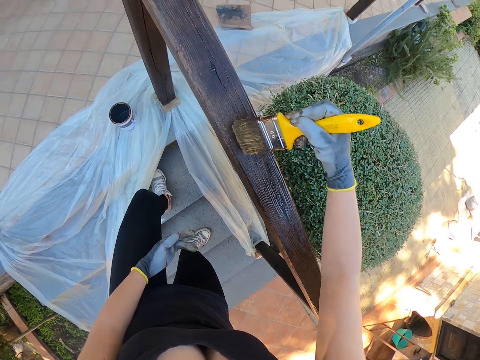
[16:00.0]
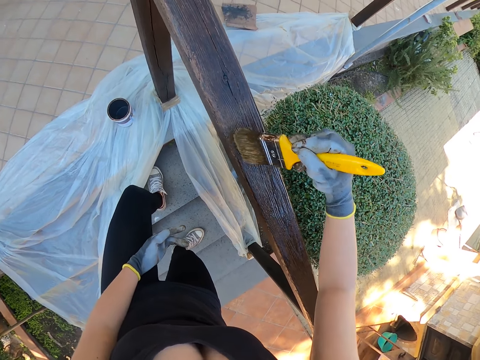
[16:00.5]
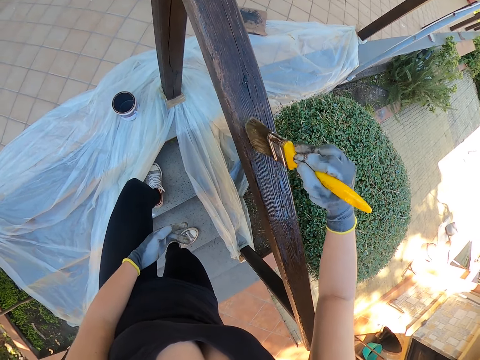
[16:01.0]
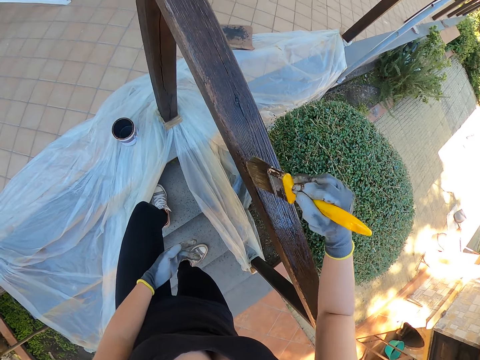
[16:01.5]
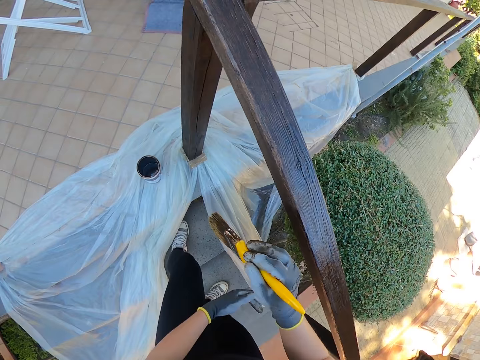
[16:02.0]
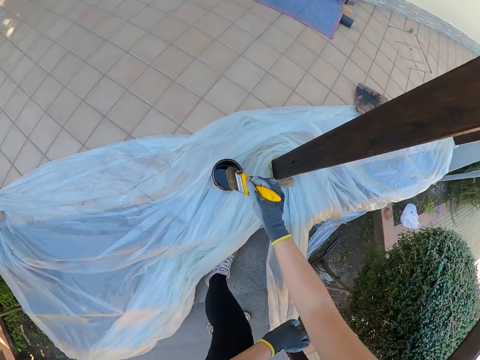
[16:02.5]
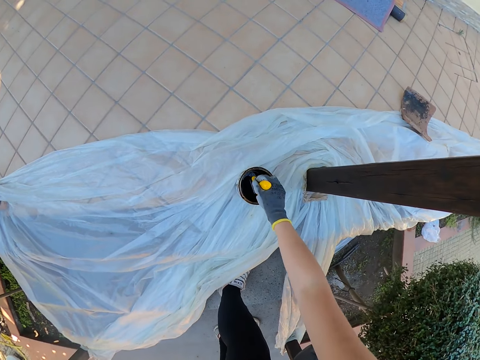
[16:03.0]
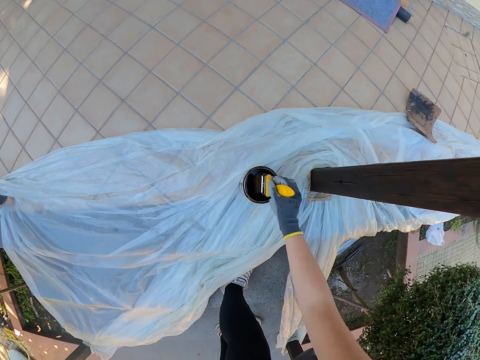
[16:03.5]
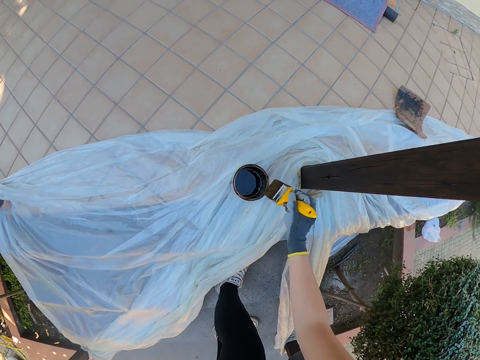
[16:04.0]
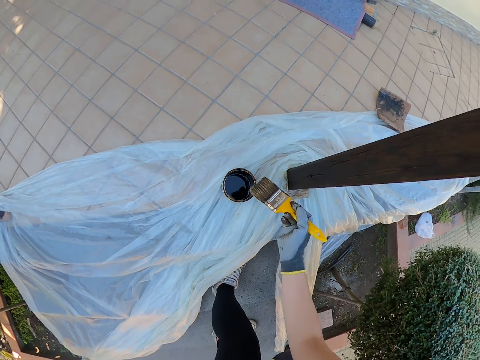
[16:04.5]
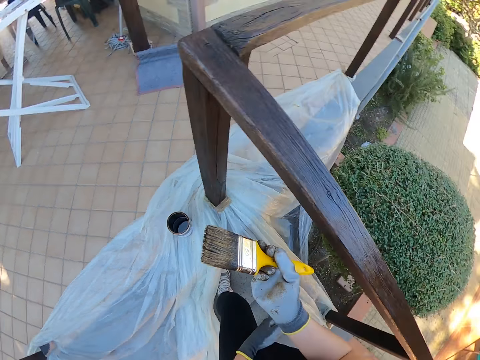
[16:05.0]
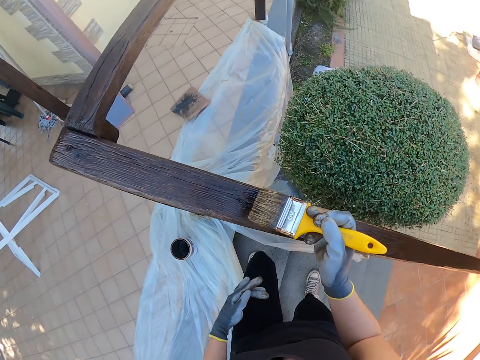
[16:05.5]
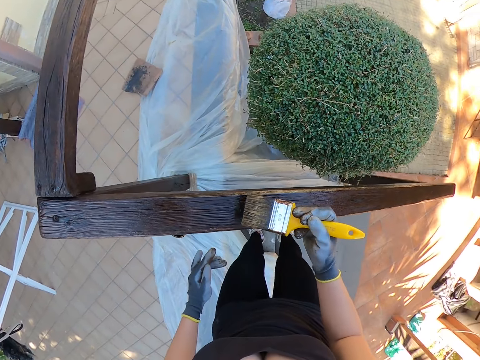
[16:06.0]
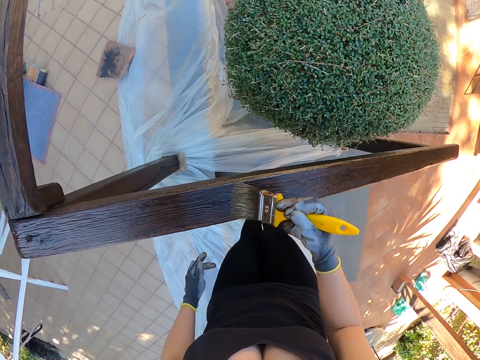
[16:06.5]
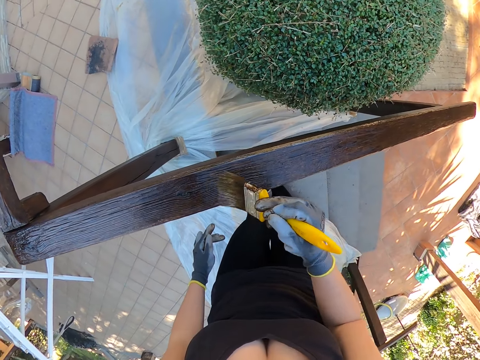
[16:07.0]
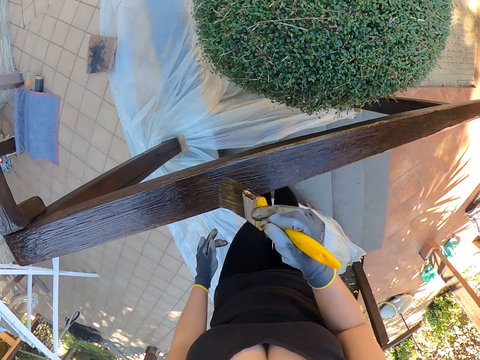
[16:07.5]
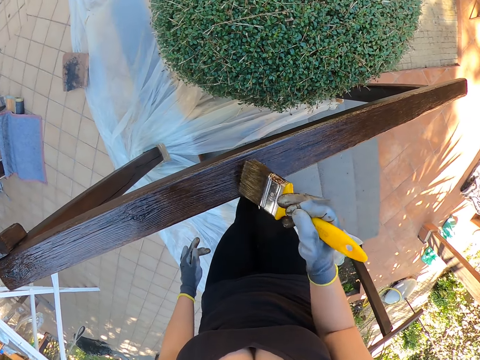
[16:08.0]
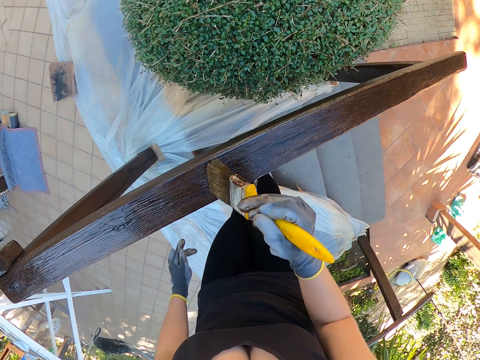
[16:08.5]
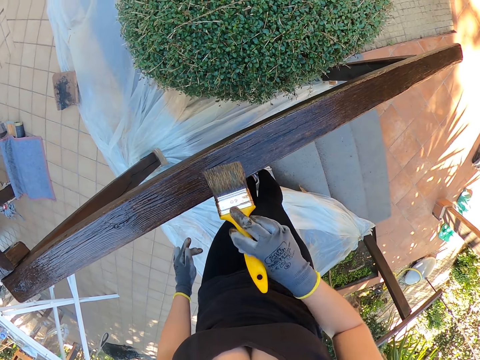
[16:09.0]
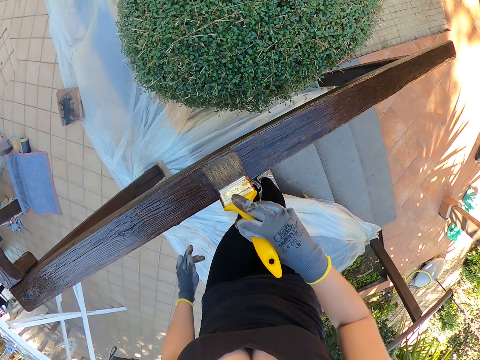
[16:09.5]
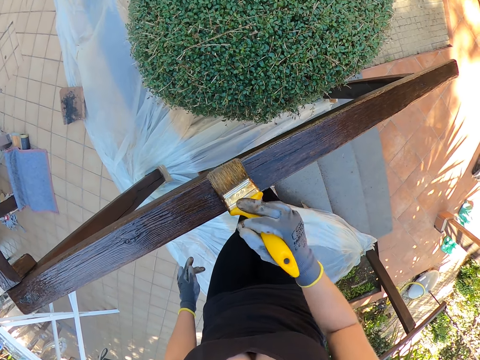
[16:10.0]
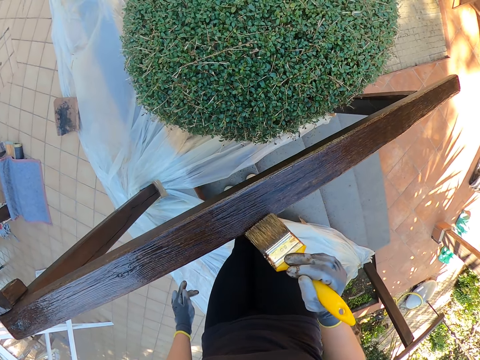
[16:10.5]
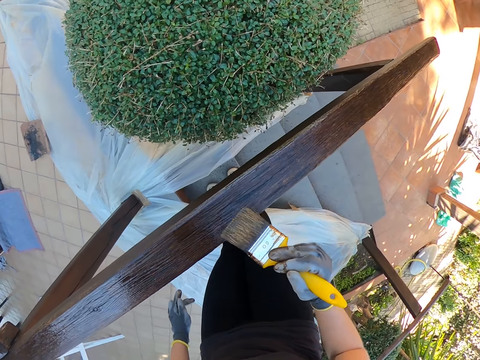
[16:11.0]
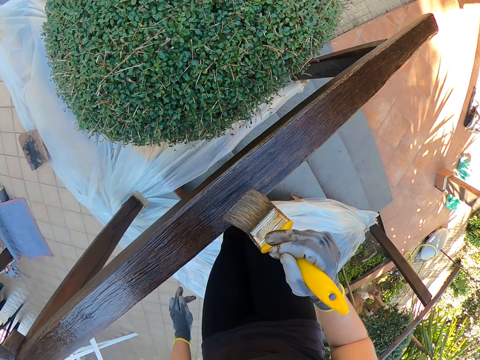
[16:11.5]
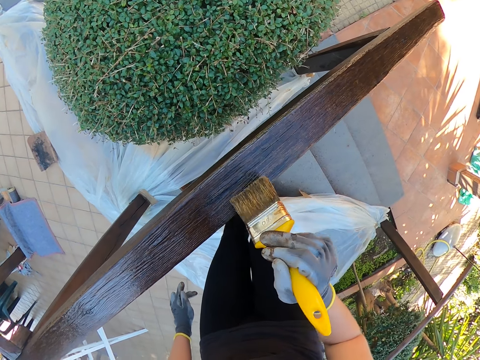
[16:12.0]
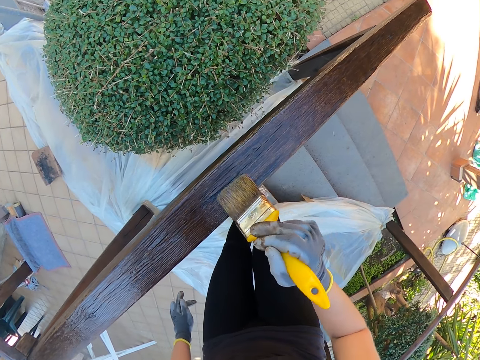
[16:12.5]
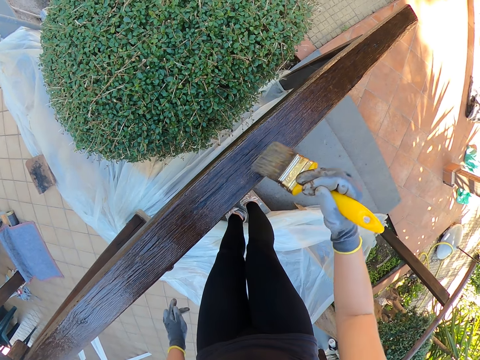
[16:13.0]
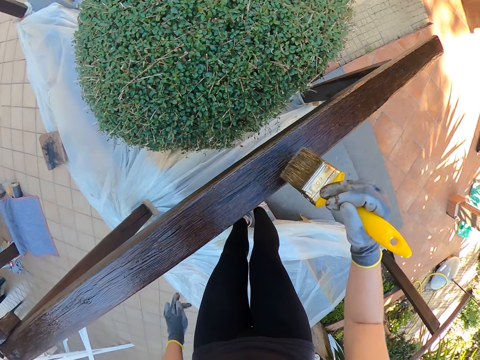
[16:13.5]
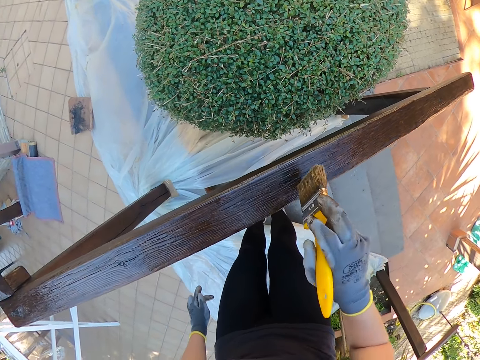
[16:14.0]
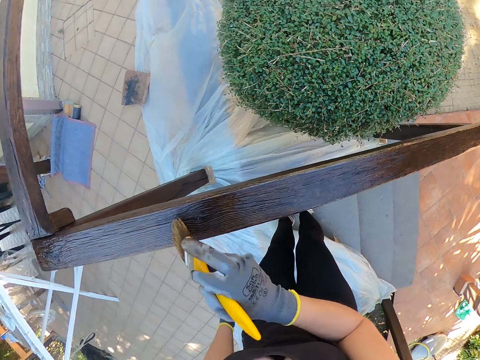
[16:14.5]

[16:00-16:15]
The camera wearer dips the paint brush in the can of paint. They drain the paint on the brush by the side of the paint can. They paint the wooden hand rail.

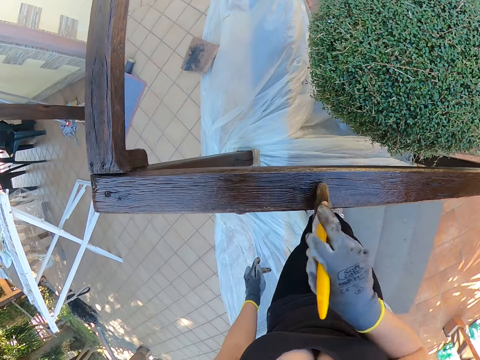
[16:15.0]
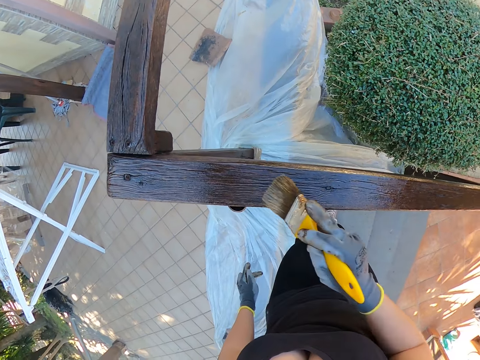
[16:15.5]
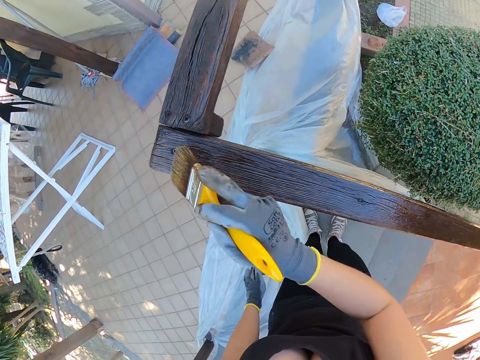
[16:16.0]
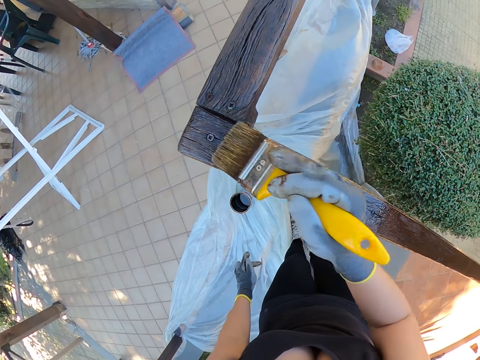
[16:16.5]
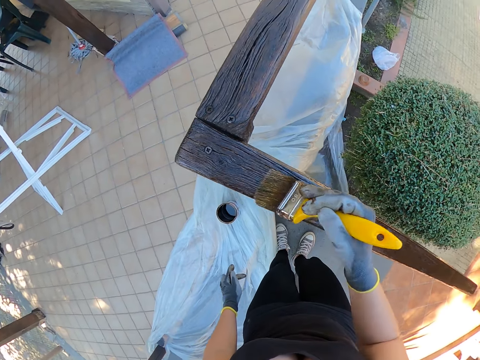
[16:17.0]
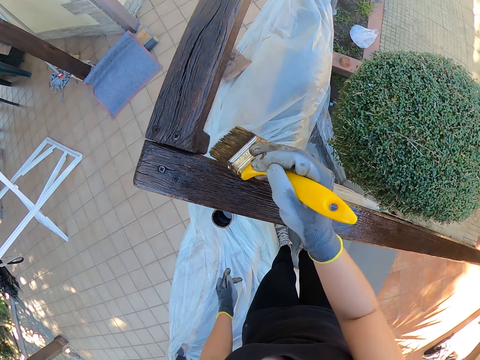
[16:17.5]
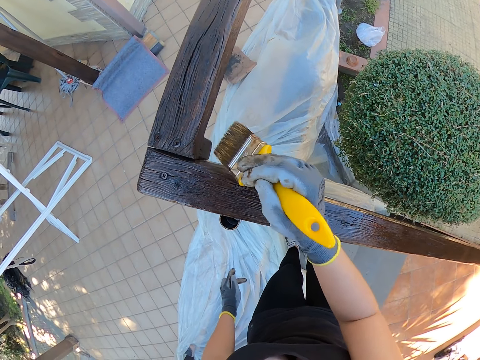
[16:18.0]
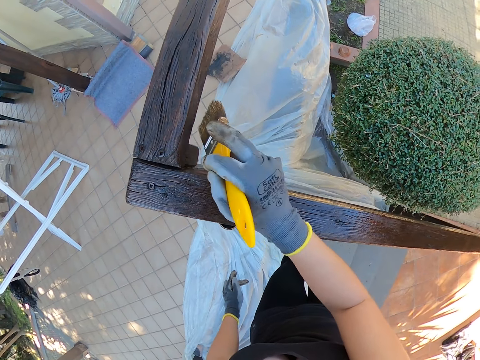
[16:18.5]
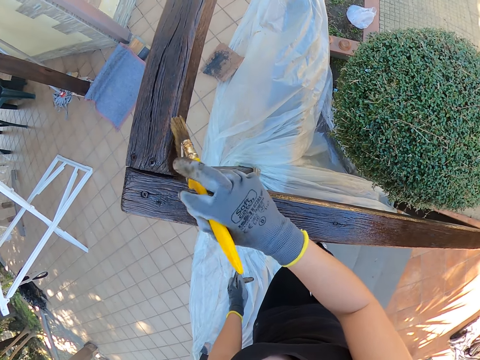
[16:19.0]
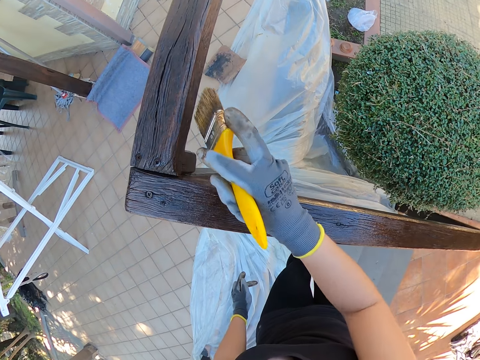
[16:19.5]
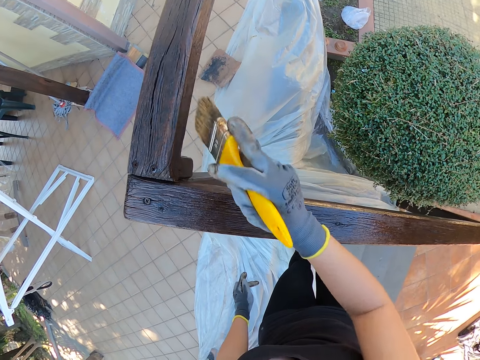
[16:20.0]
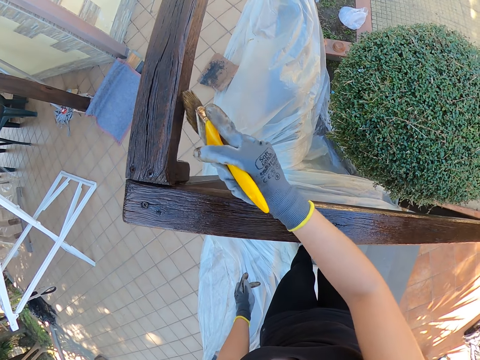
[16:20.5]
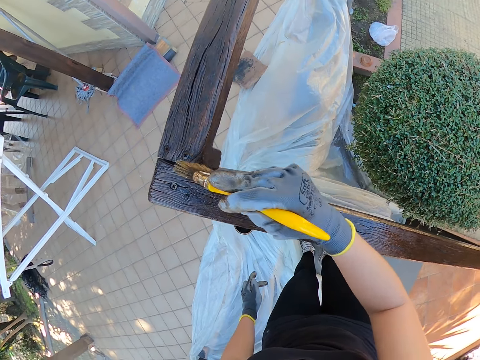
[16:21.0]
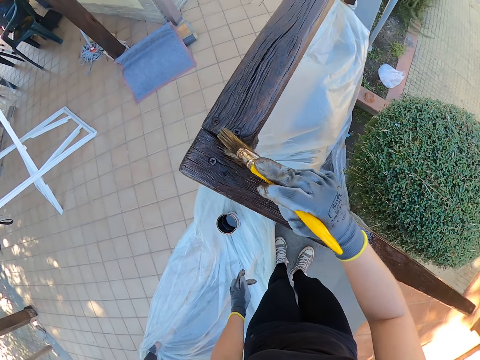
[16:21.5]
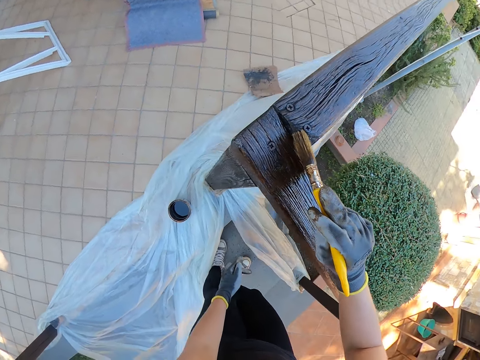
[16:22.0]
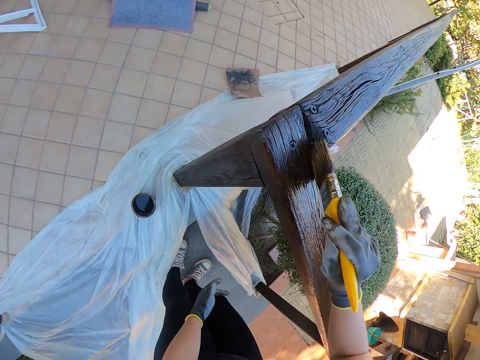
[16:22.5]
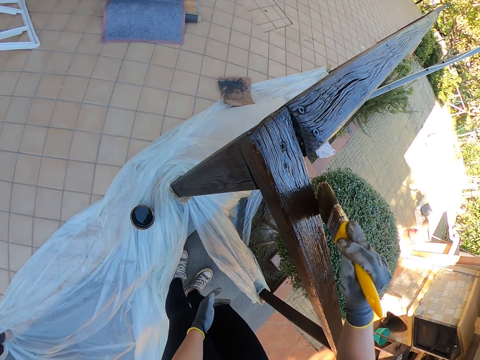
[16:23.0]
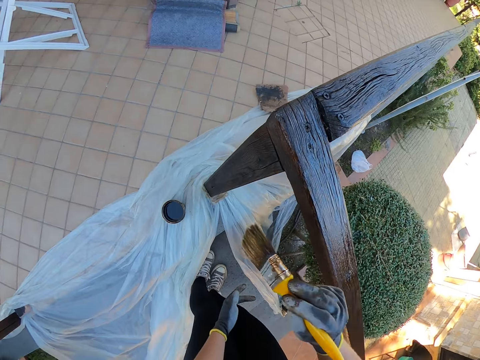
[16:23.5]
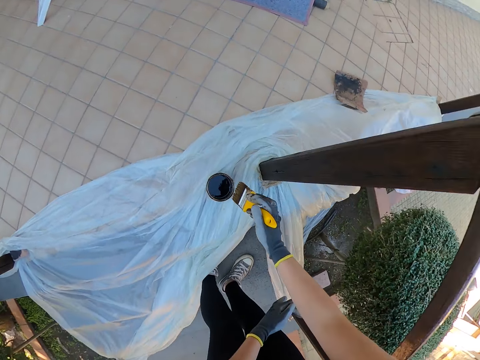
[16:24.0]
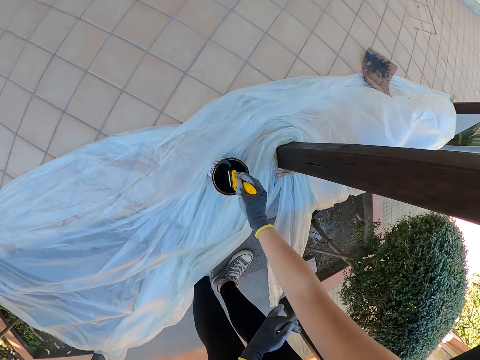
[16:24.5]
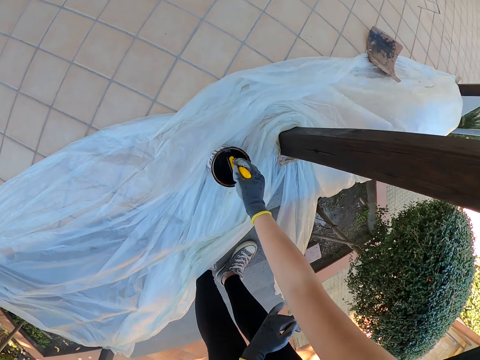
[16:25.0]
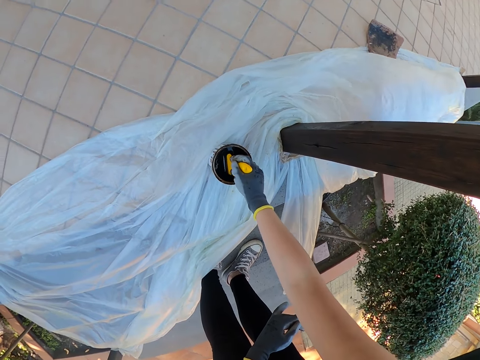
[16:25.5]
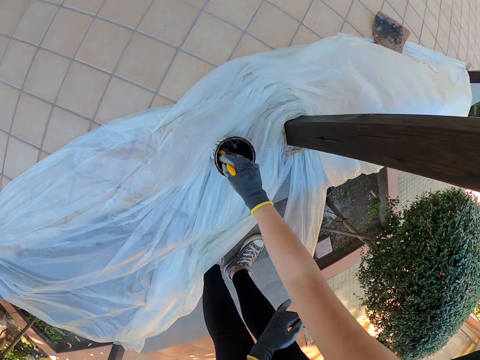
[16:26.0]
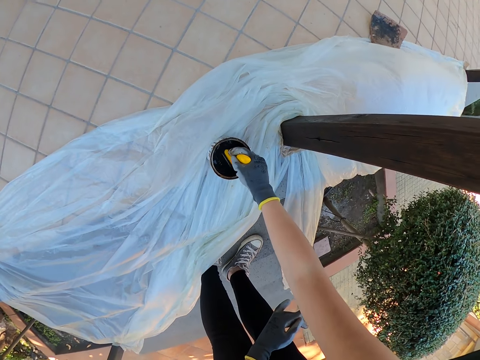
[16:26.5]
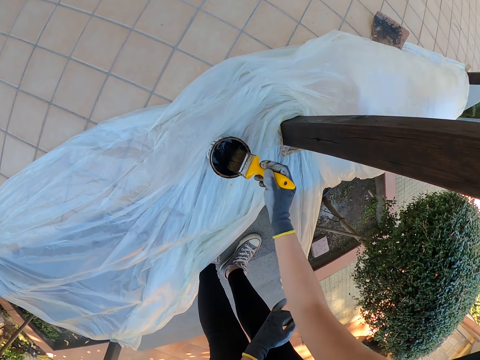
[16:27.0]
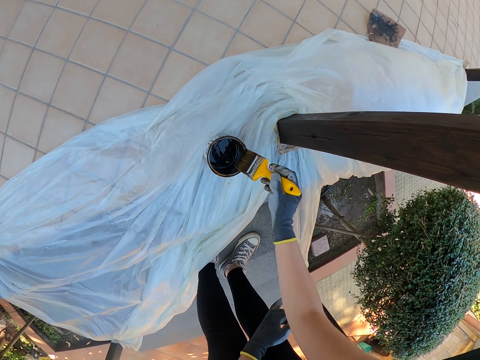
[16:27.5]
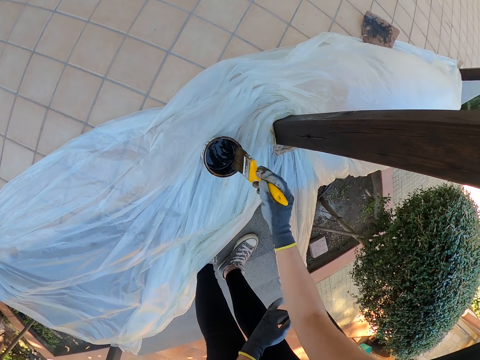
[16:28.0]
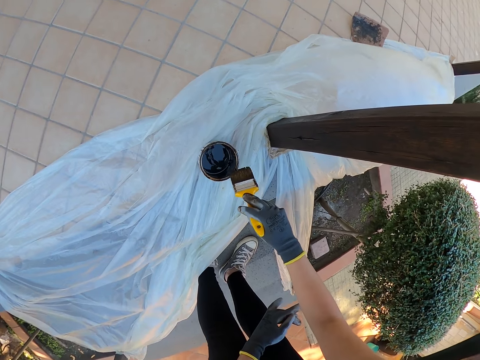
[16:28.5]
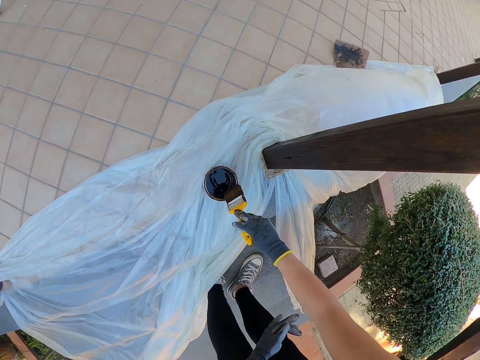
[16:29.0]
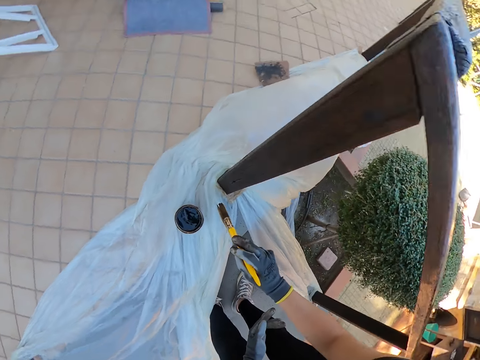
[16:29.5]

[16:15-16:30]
The camera wearer dips the paint brush in the can of paint. They drain the paint on the brush by the side of the paint can.
